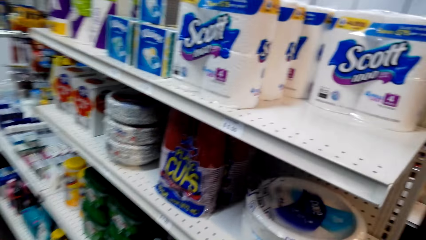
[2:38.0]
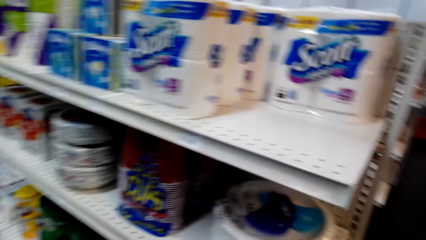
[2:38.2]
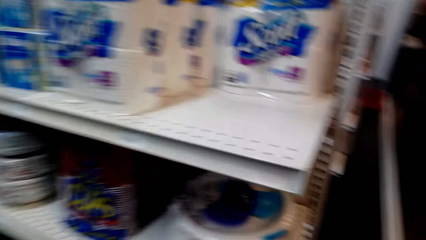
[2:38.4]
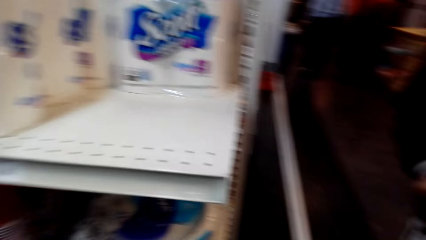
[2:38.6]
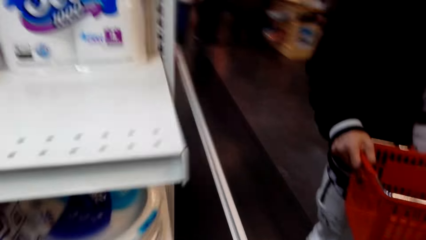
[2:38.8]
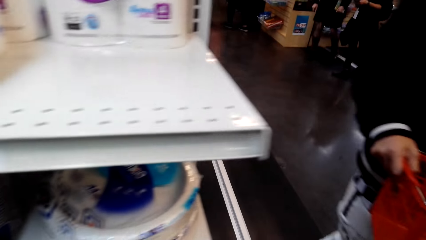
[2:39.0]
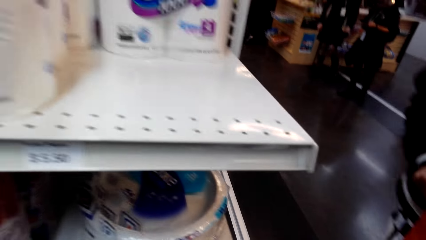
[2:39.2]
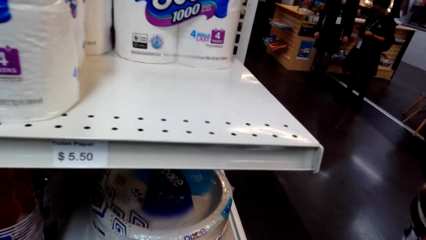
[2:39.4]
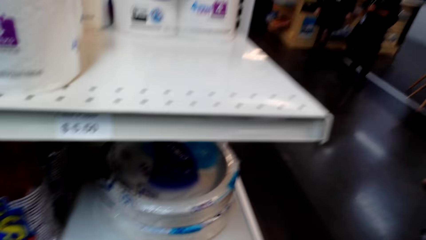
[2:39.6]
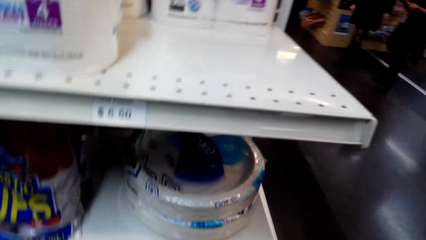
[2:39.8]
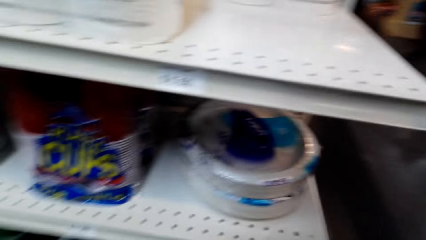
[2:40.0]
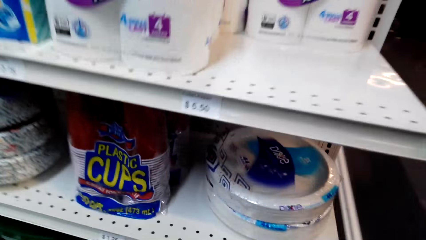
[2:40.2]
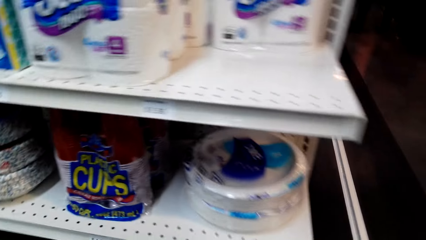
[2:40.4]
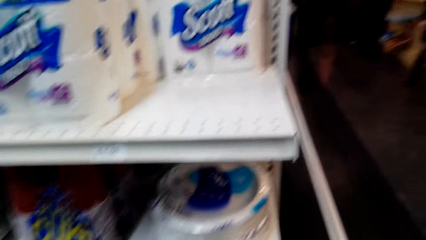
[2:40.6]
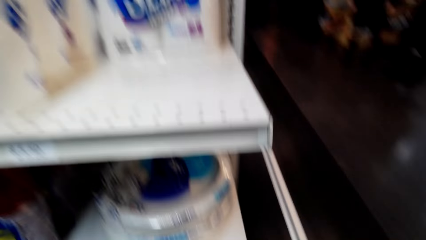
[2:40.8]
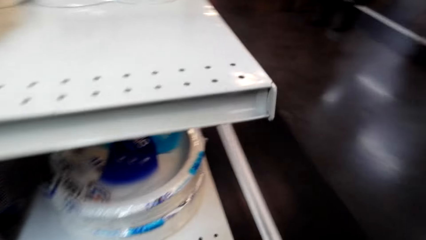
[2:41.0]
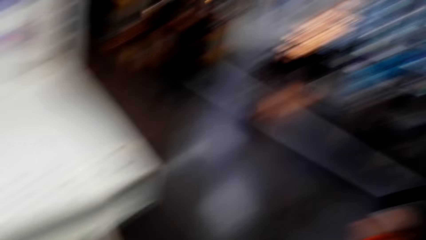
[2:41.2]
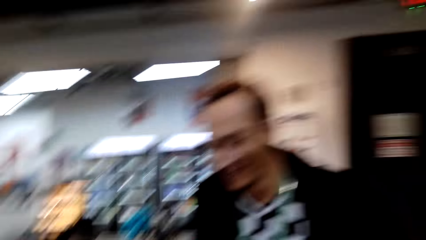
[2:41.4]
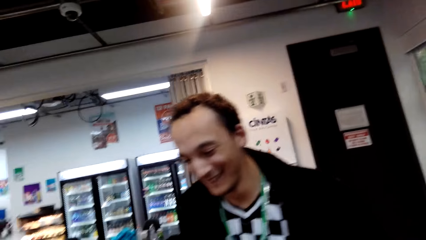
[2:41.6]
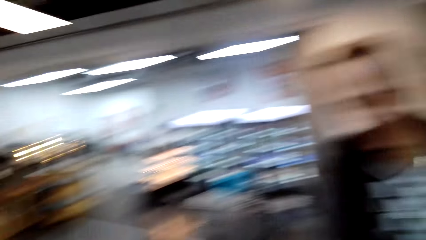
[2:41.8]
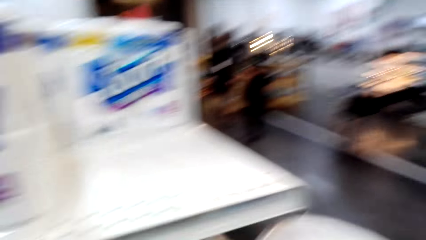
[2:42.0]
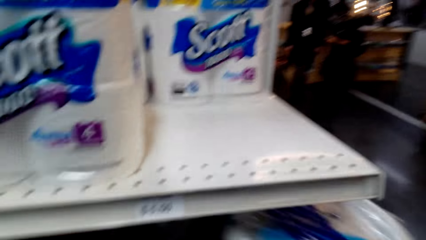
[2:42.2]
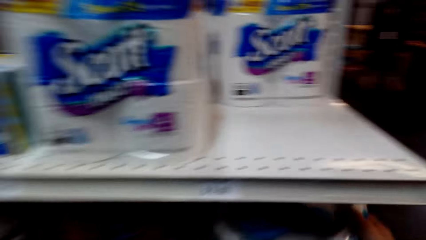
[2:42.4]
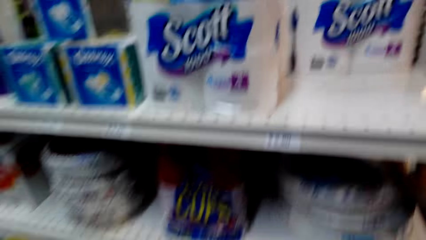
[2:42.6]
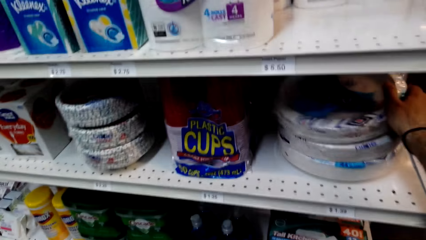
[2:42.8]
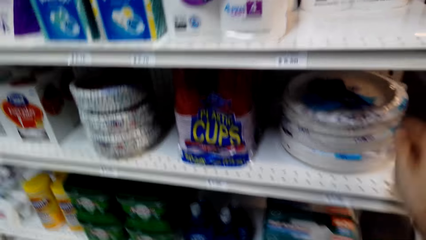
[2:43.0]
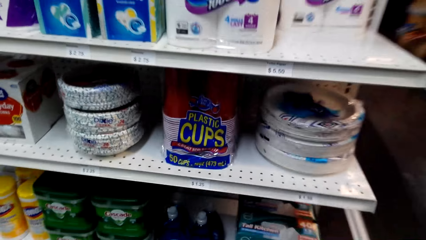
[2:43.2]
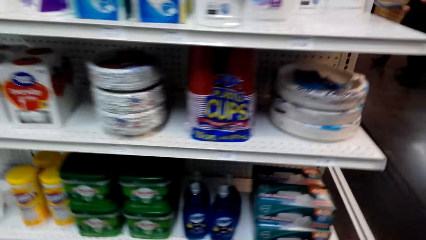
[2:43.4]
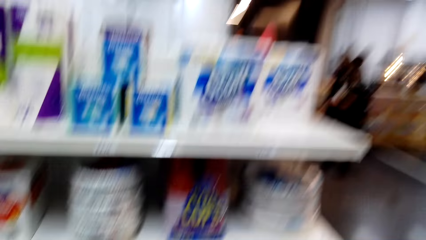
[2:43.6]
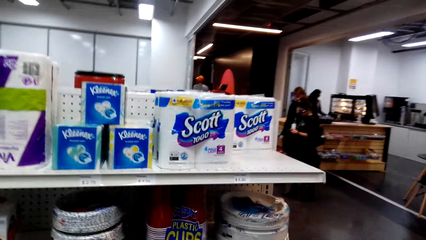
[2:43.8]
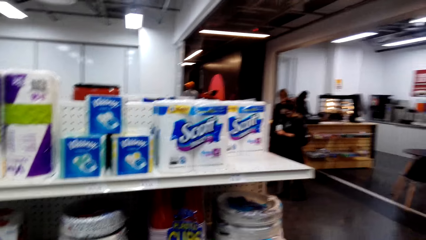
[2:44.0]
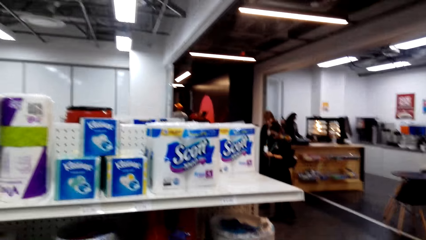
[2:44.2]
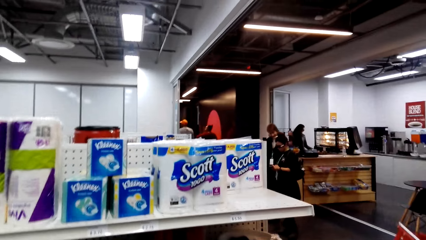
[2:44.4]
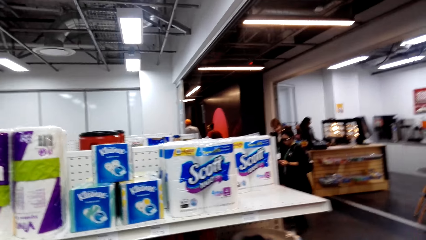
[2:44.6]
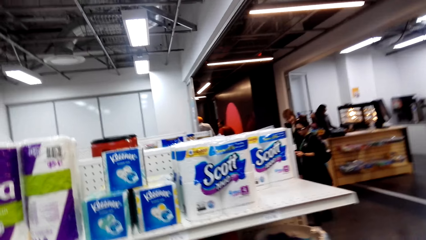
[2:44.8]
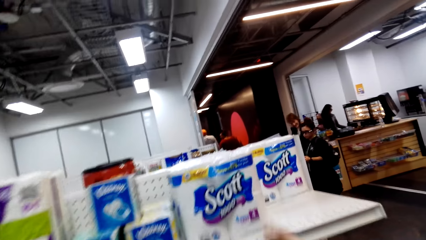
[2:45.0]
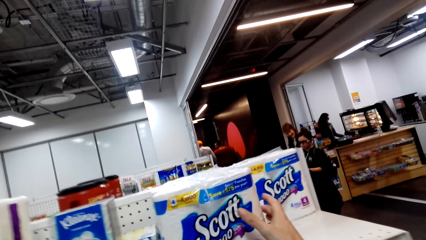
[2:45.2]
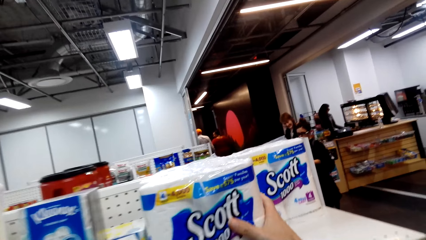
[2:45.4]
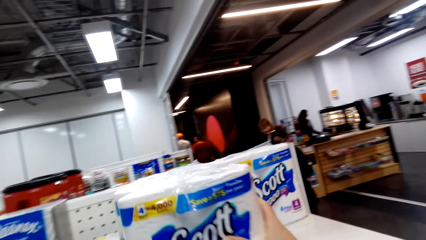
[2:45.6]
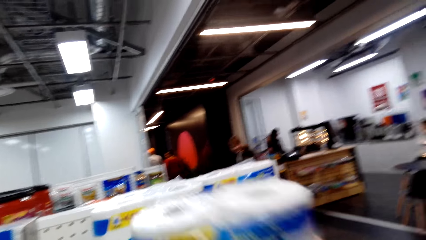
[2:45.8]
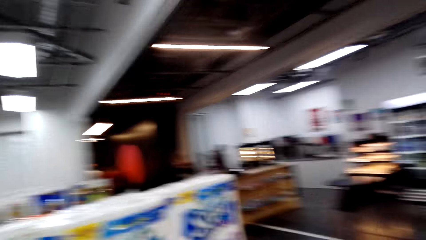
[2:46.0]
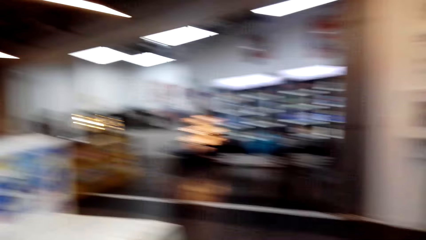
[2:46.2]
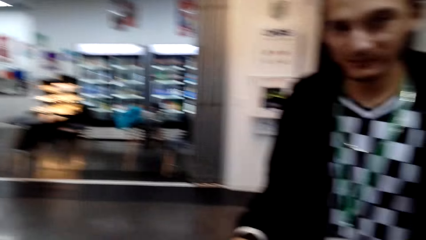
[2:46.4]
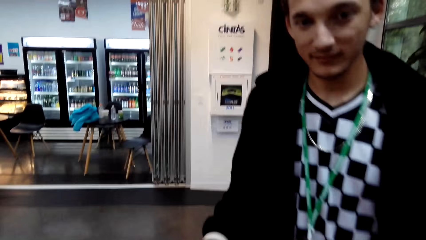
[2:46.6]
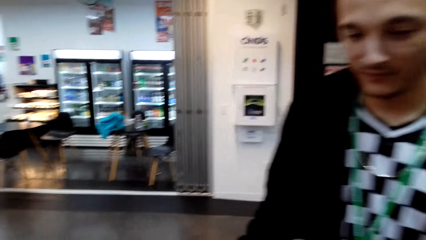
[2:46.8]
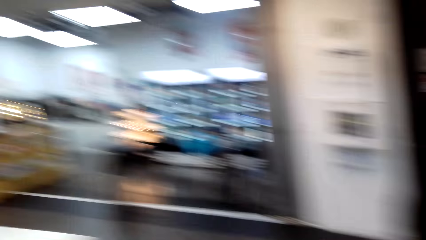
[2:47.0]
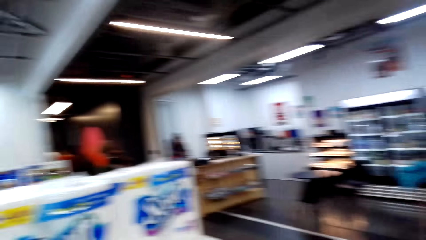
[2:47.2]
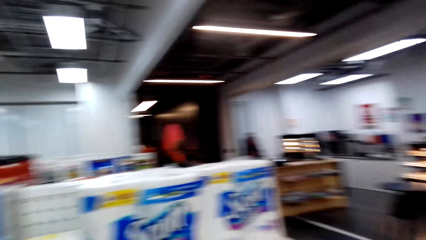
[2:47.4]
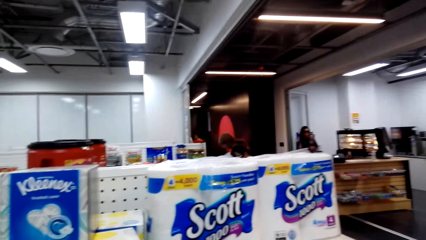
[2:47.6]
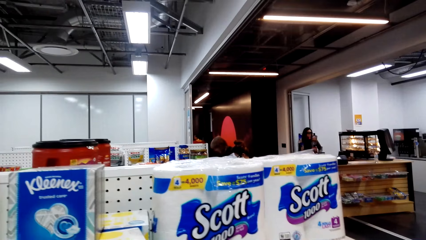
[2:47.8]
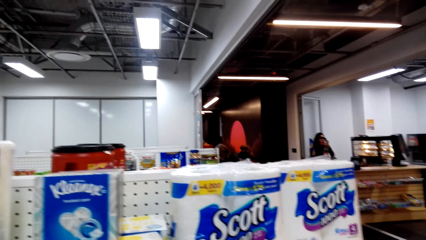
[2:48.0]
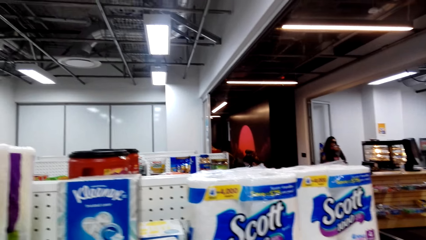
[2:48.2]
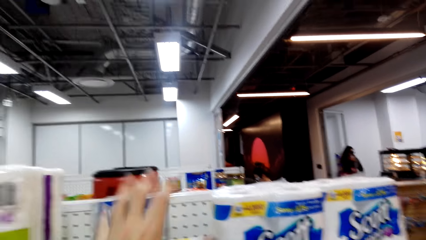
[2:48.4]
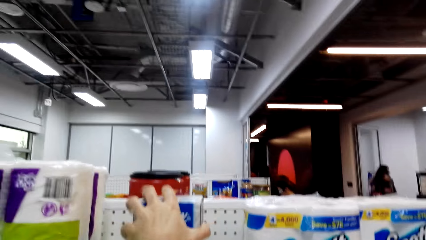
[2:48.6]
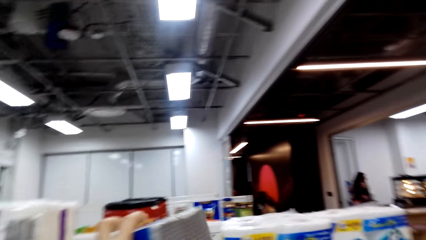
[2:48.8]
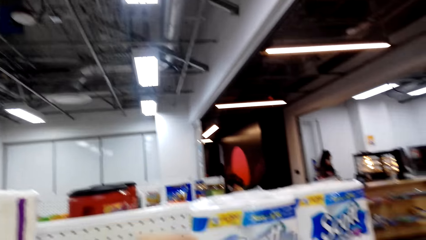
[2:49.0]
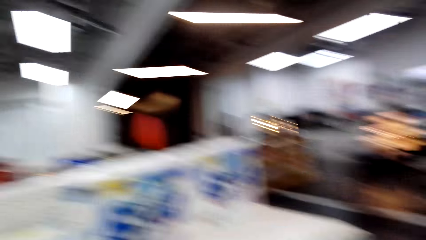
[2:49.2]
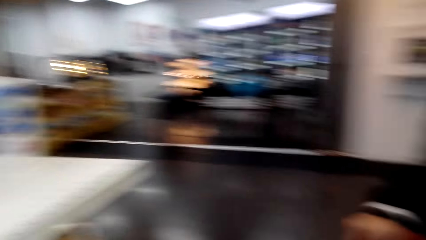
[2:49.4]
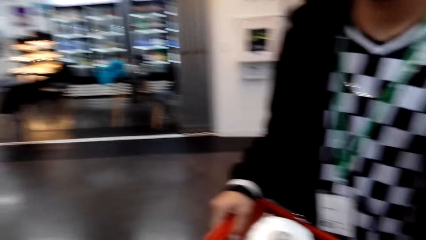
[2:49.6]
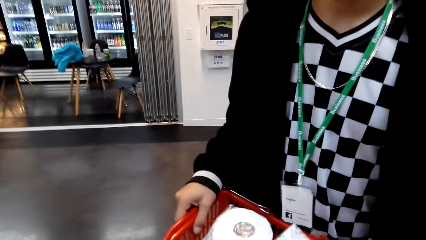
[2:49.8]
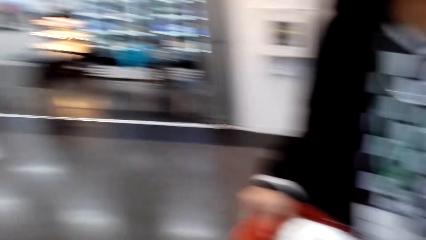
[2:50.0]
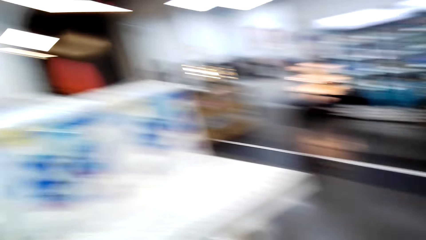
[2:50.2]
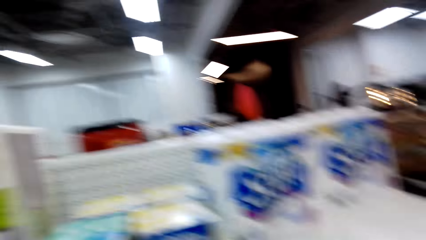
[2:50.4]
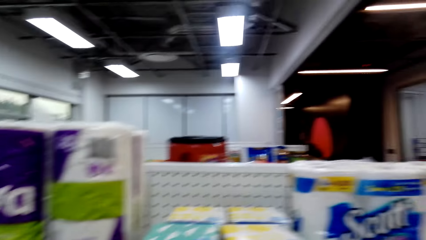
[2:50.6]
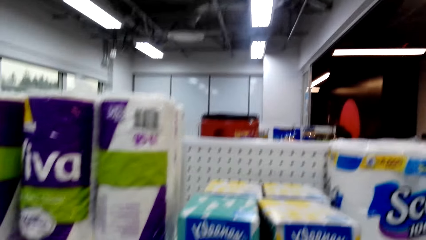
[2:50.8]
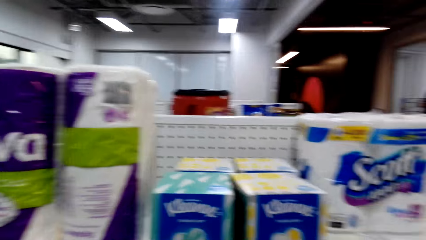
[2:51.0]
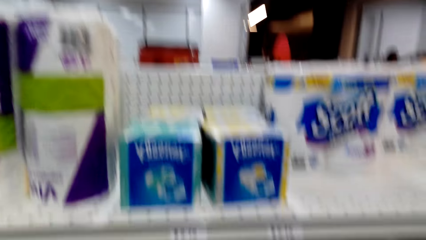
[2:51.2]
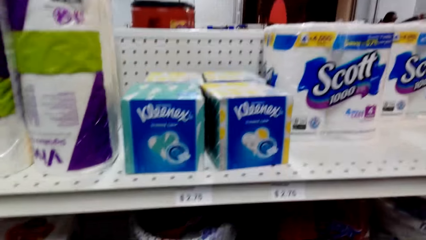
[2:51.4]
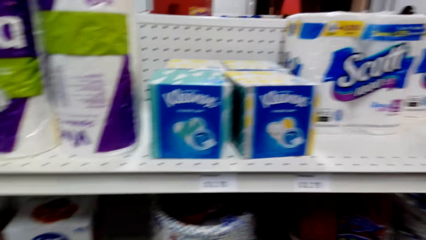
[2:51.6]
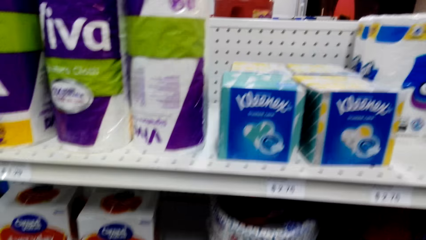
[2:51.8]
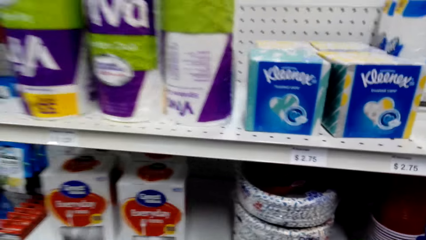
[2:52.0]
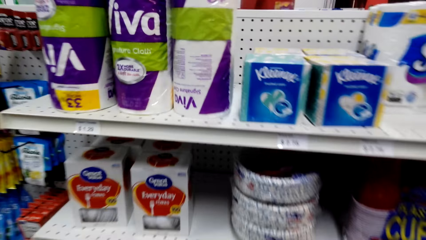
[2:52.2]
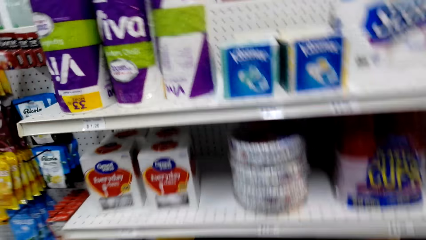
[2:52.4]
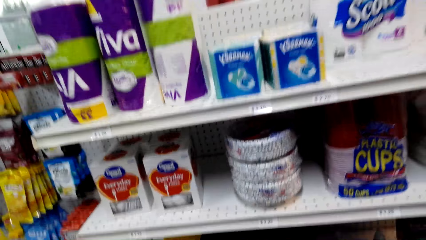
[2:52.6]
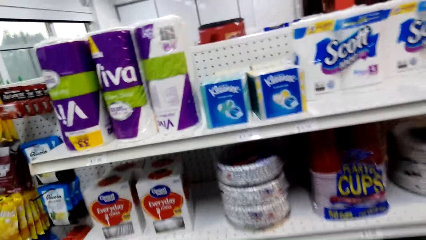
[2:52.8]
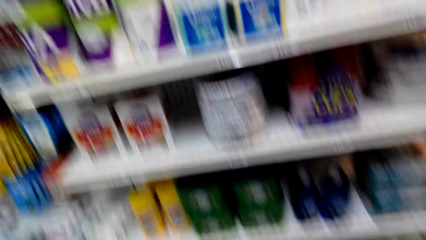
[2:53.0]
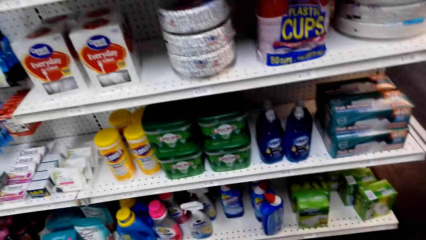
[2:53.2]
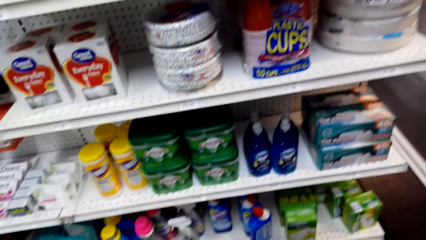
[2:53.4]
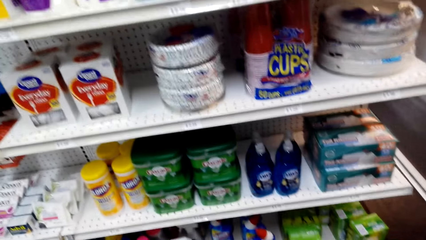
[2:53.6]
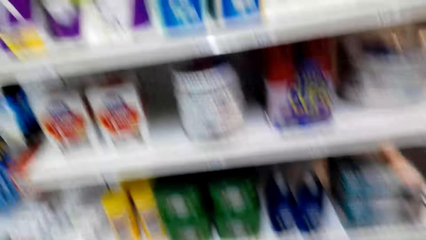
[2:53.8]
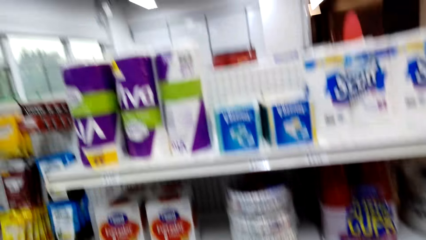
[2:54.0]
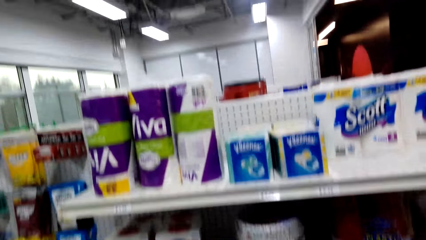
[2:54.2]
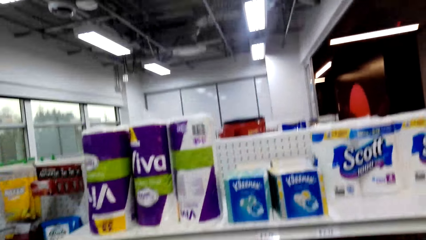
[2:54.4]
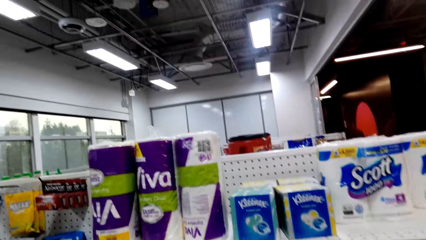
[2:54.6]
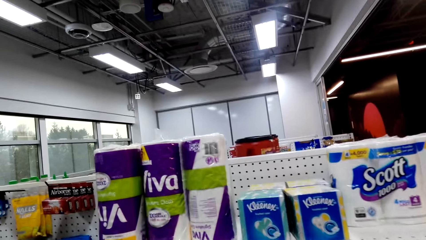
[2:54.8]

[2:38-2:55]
The camera wearer looks at the items on the shelf. They put the paper plates on the shelf. They pick up a tissue paper packet or napkin on the shelf. They put the tissue paper pack in the shopping basket. They pick the second napkin from the shelf. They put the napkin in the shopping basket. They look at the items on the shelf.
